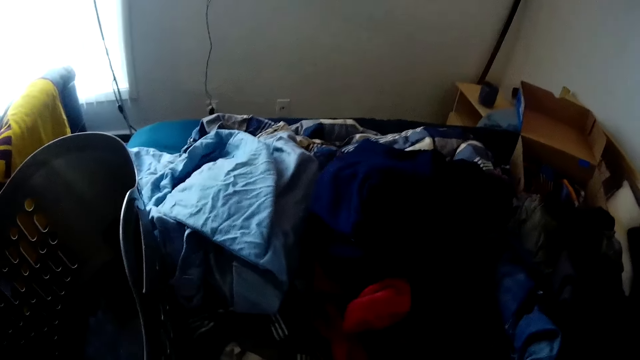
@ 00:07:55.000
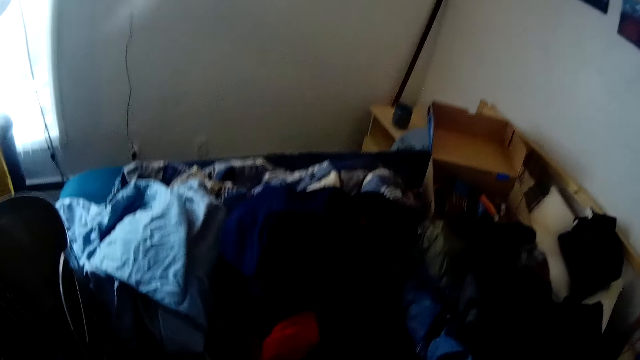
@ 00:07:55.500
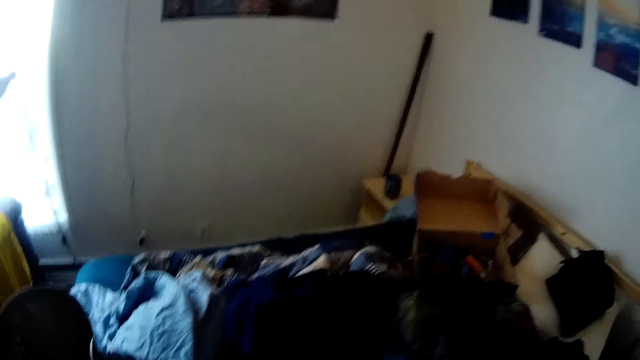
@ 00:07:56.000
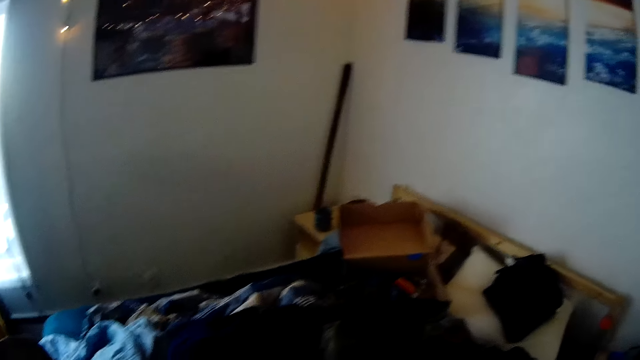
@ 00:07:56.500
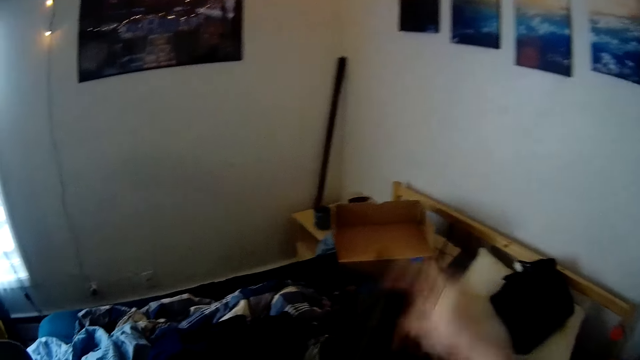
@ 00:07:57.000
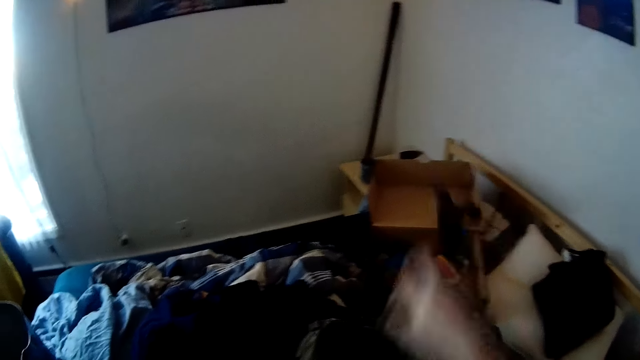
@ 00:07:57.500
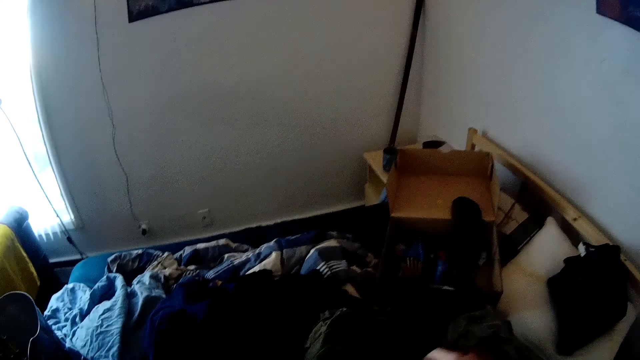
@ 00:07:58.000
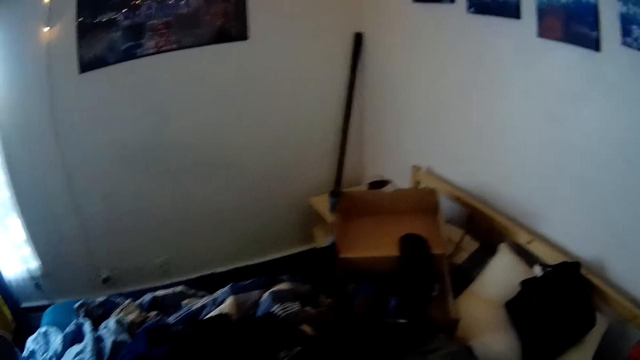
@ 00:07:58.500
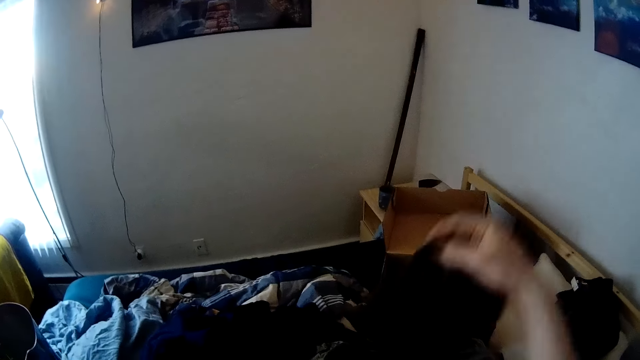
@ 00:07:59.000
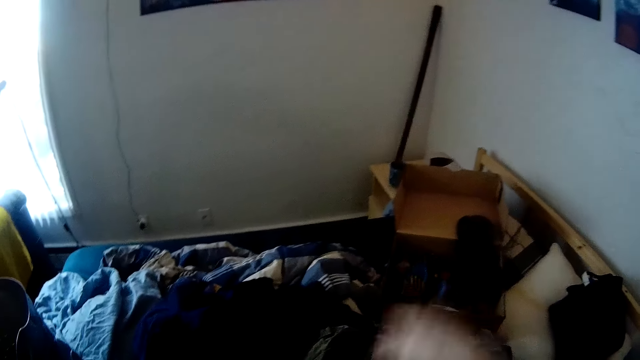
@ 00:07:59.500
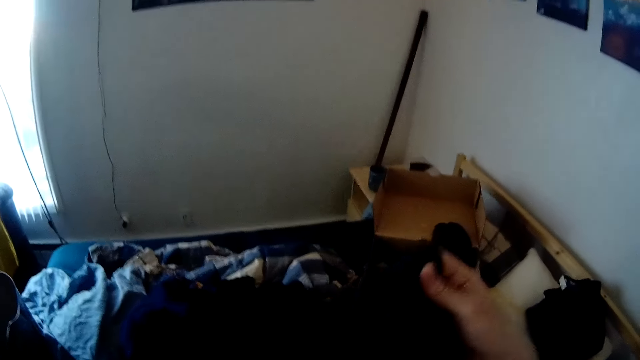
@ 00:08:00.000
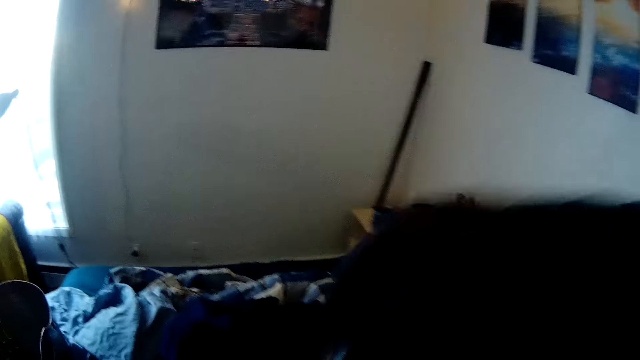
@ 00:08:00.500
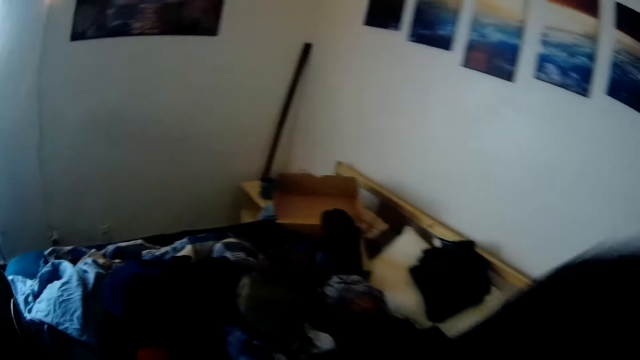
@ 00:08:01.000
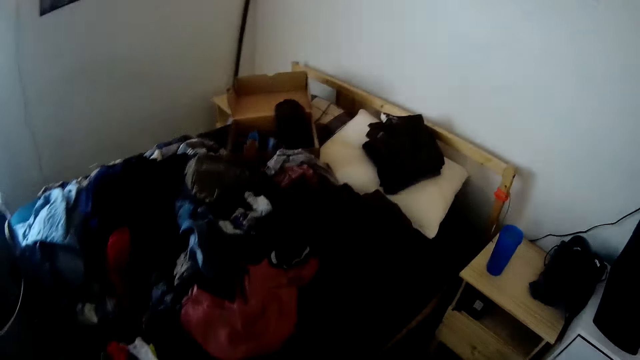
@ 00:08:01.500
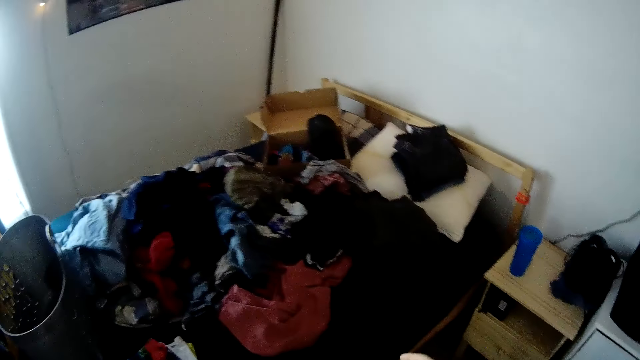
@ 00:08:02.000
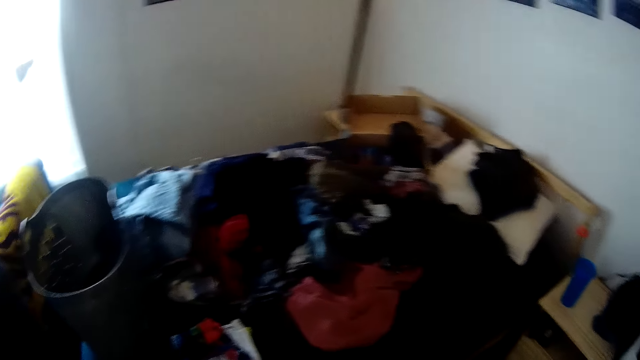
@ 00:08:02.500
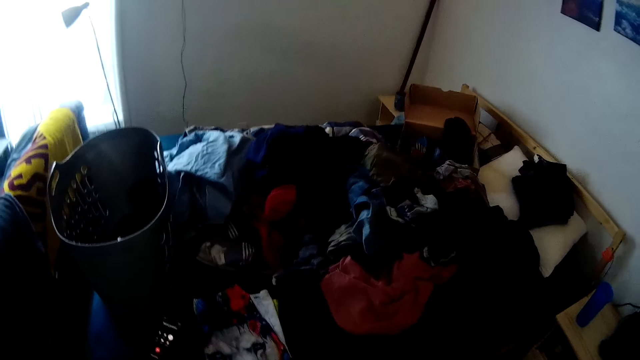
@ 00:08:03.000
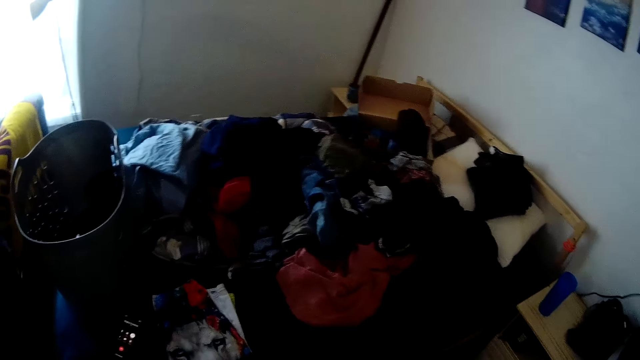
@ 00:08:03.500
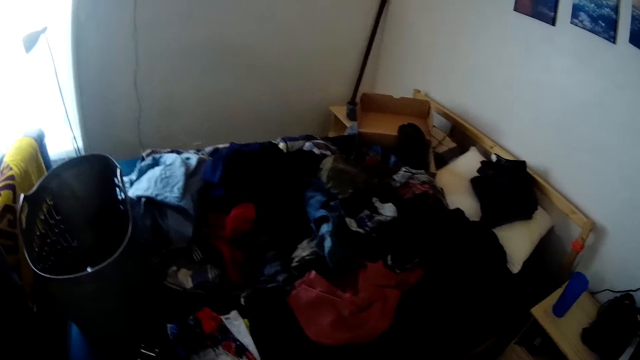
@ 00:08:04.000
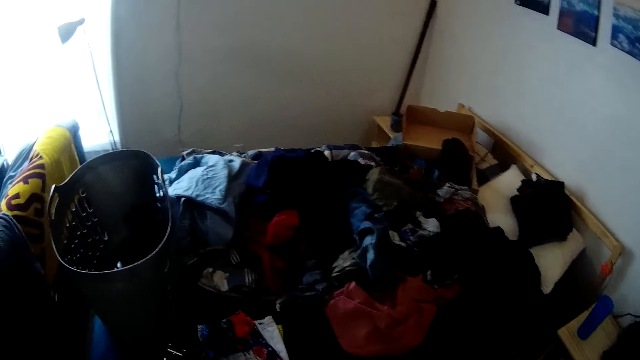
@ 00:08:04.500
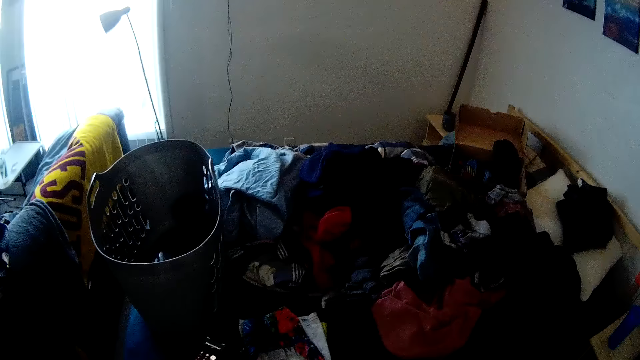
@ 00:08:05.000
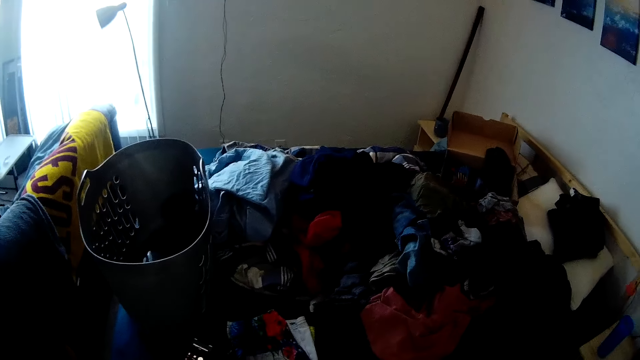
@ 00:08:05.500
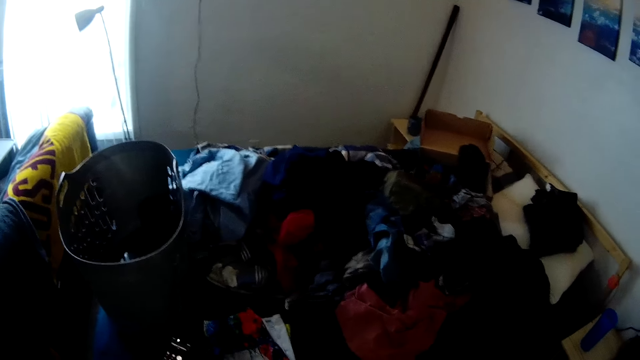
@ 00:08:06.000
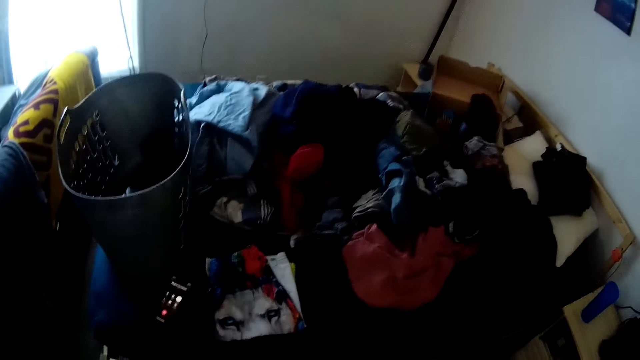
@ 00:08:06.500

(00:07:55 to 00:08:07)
The camera wearer tosses a sock into the carton with his right hand. He folds clothes on a bed. He tosses another sock into the carton with his right hand. He holds a pair of trousers with both hands. He looks around a room.

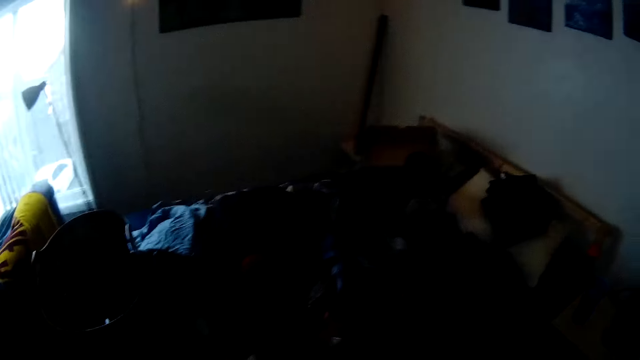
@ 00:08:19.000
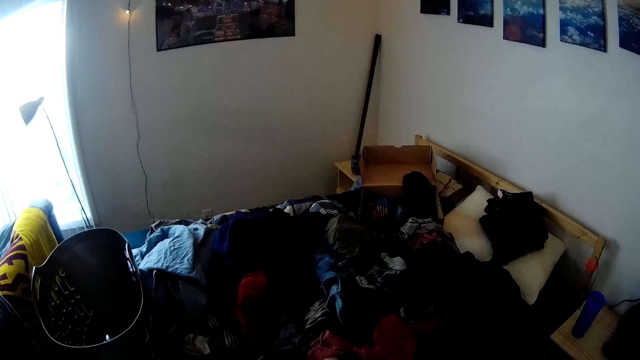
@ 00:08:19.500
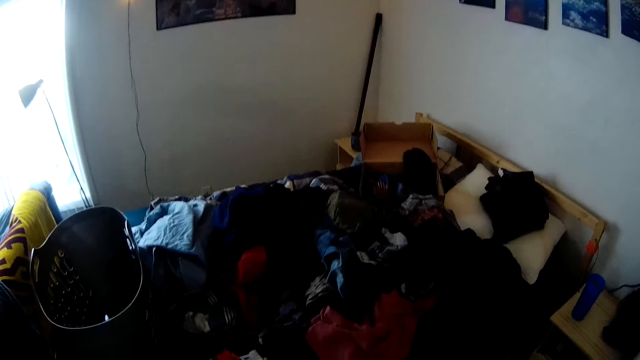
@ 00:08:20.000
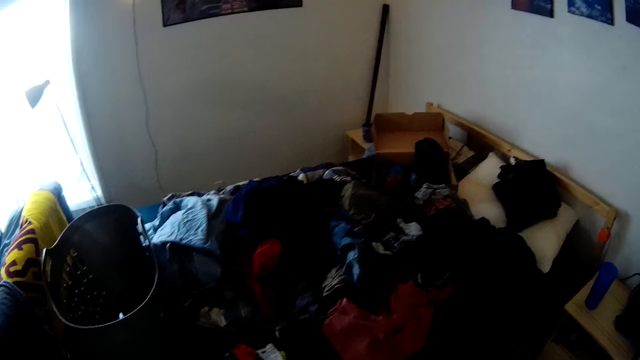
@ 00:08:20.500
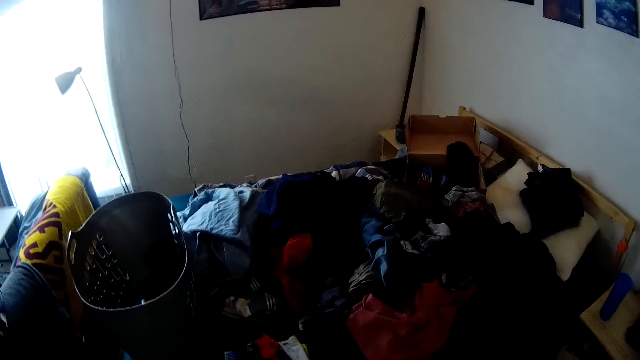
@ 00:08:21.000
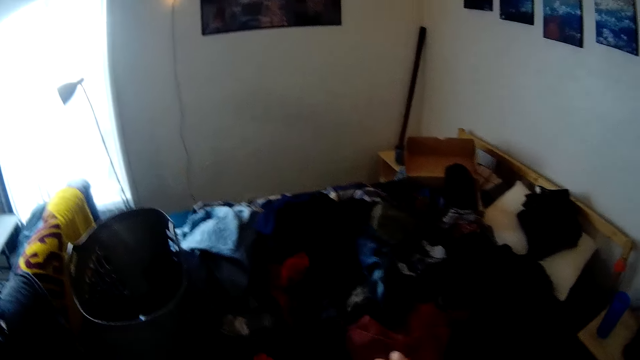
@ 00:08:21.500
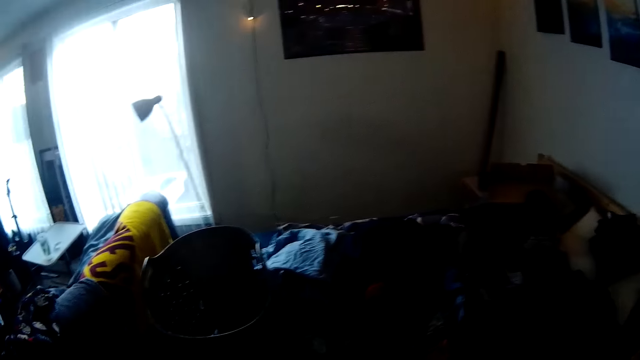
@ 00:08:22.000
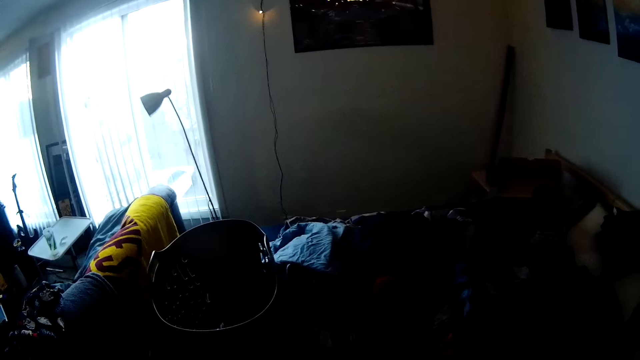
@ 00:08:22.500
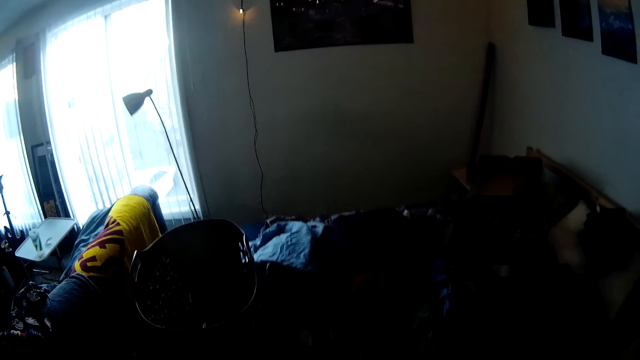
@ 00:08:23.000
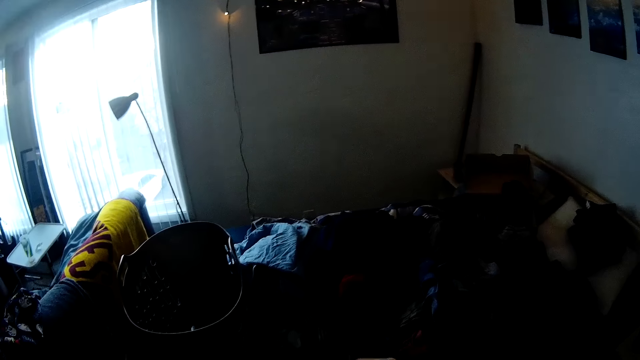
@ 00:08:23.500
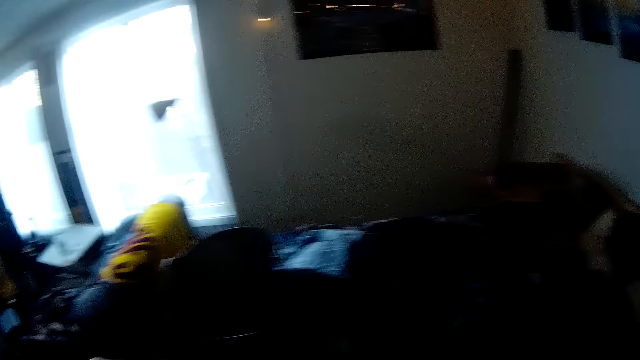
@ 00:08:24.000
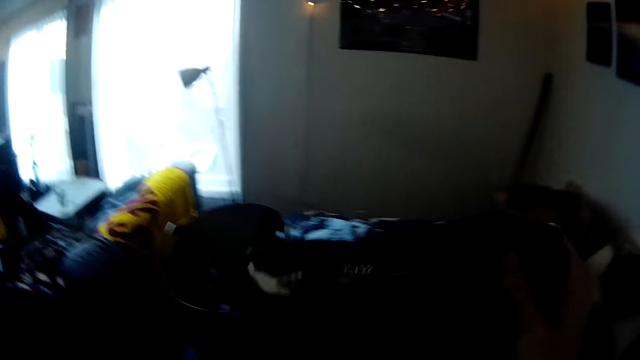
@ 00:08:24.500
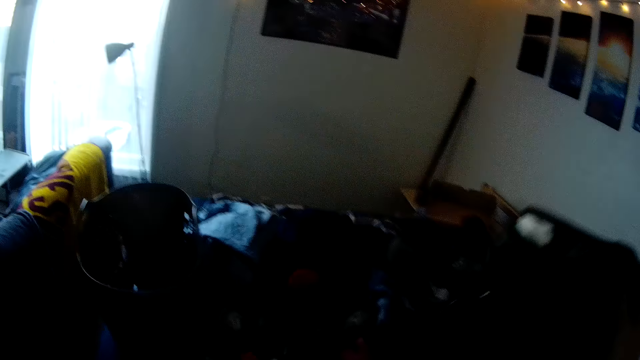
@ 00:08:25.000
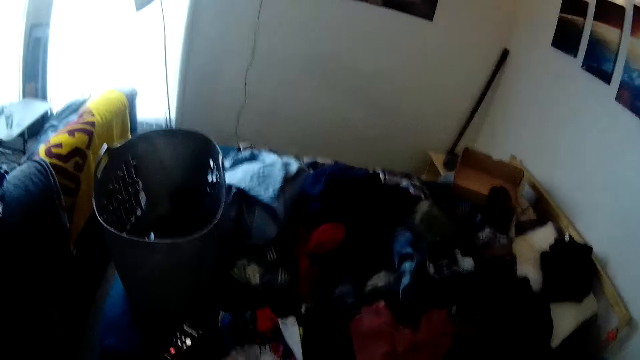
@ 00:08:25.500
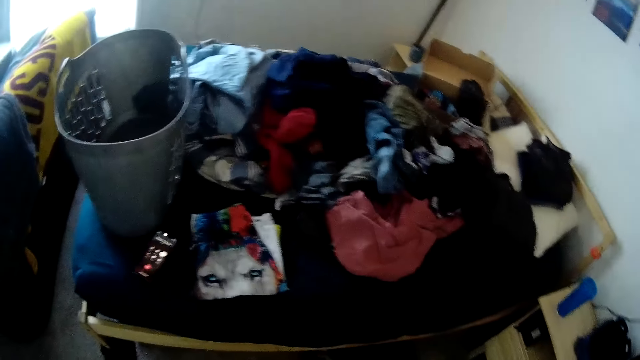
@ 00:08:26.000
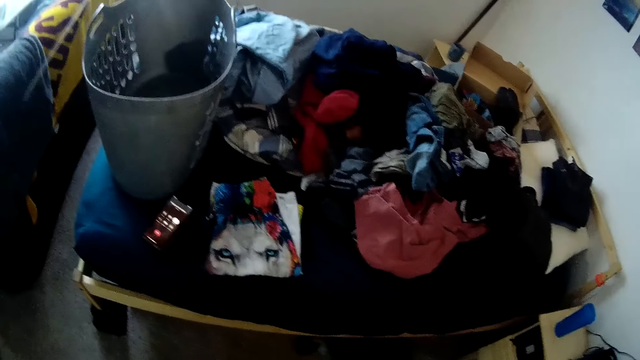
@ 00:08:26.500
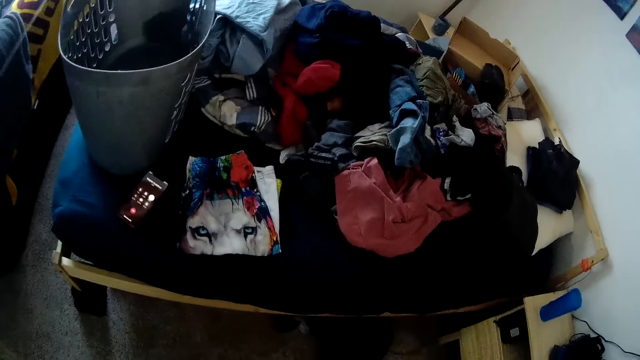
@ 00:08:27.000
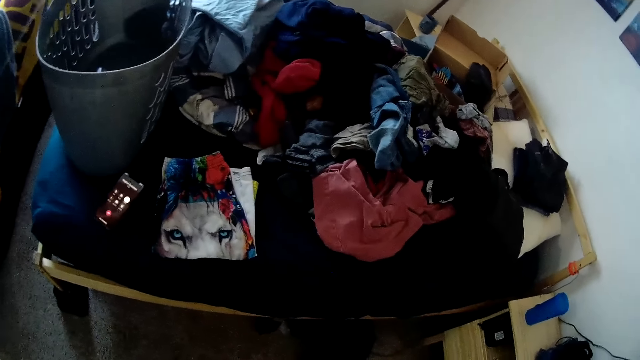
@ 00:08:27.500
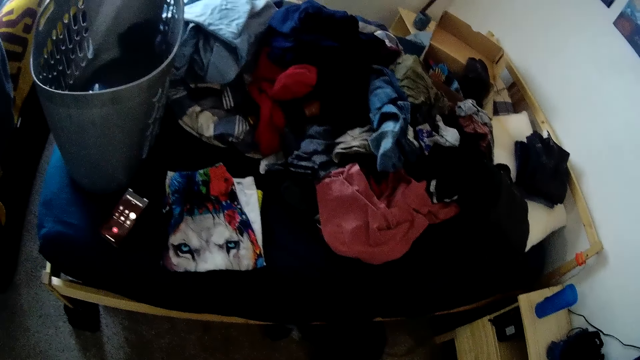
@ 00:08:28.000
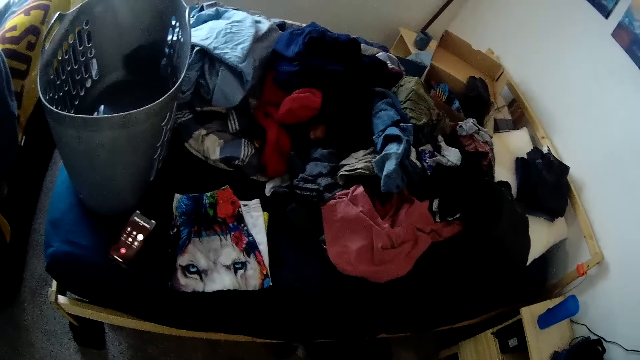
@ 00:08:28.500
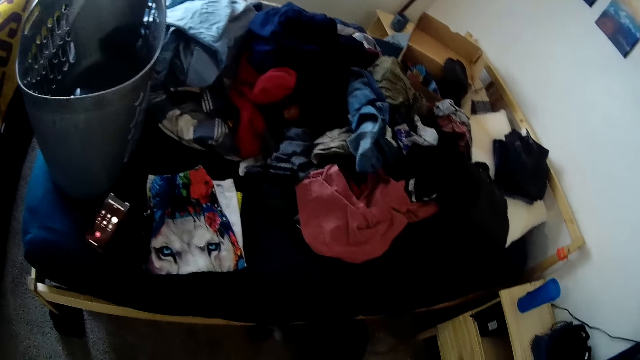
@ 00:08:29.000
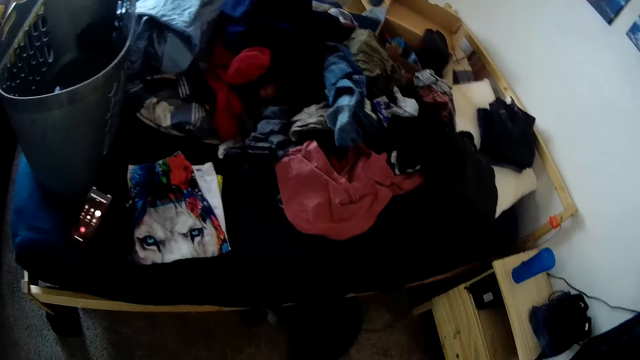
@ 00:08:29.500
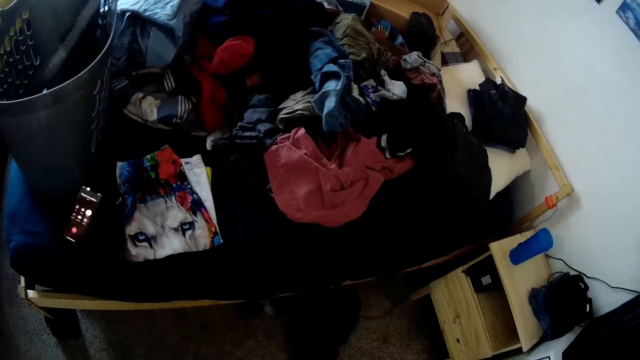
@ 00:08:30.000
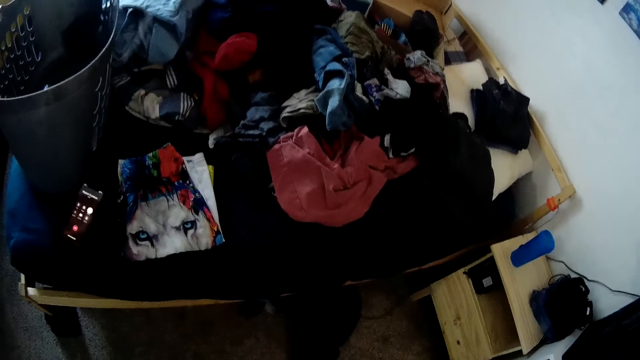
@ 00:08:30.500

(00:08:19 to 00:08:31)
The camera wearer folds clothes on a bed. They look around a room.
